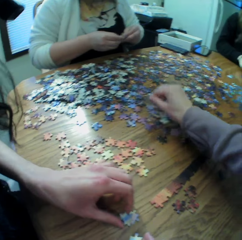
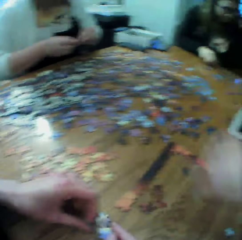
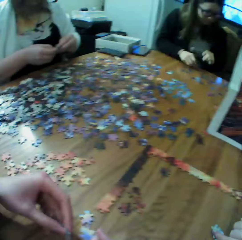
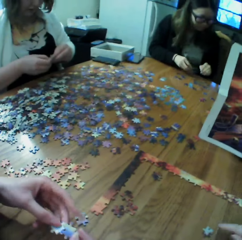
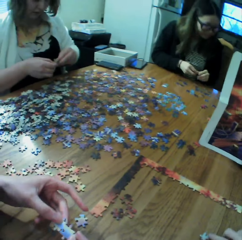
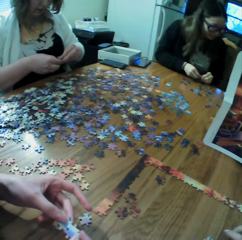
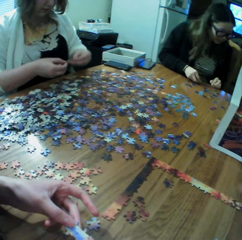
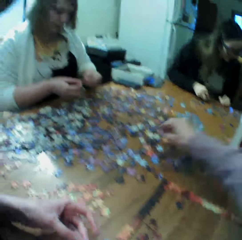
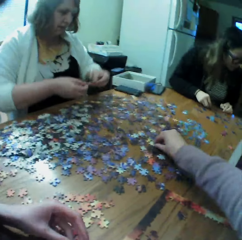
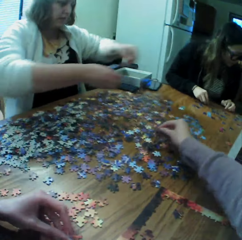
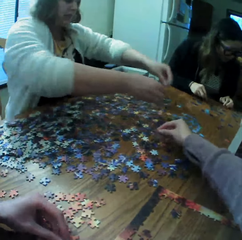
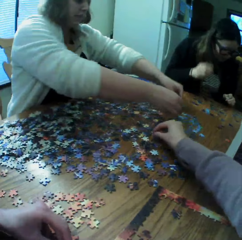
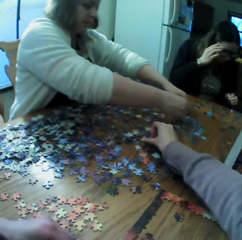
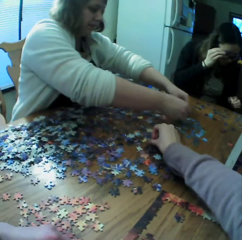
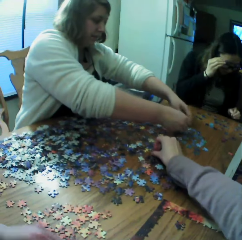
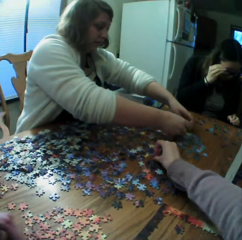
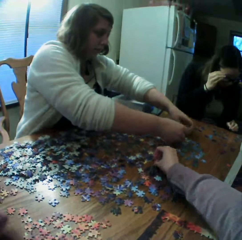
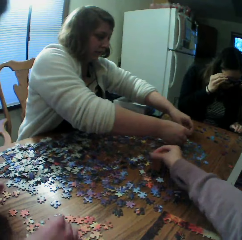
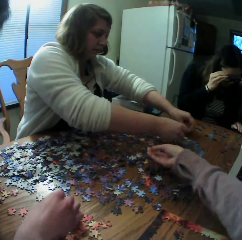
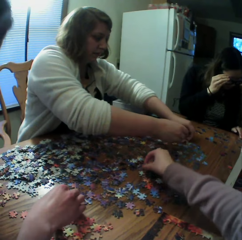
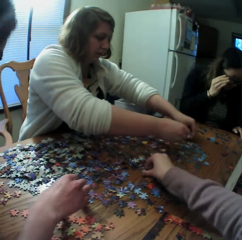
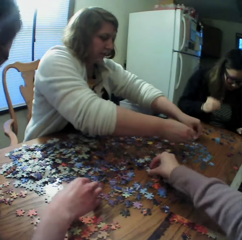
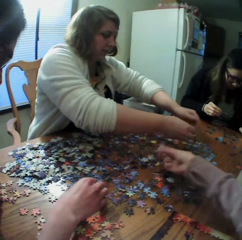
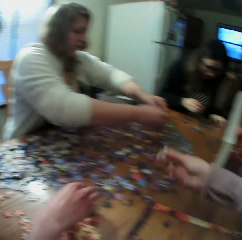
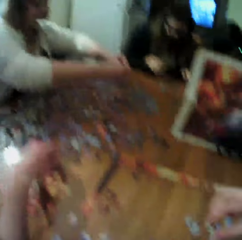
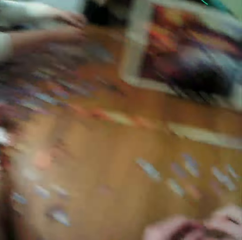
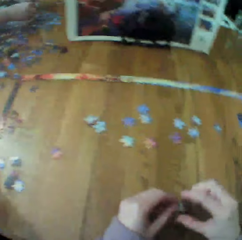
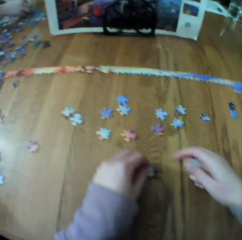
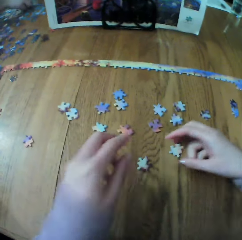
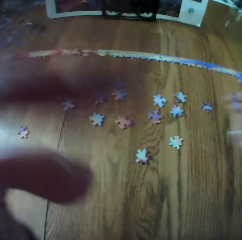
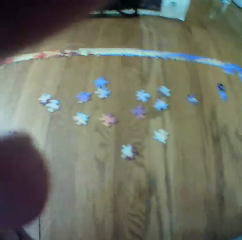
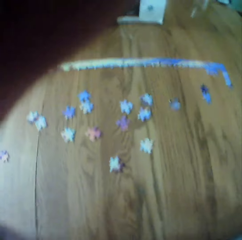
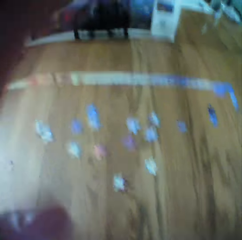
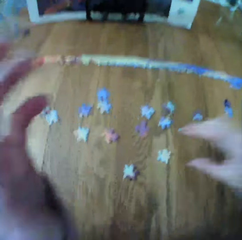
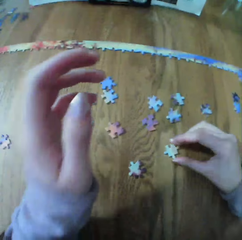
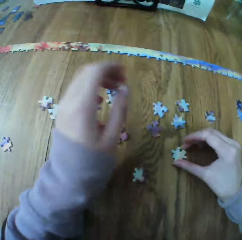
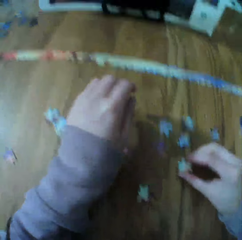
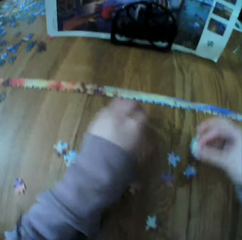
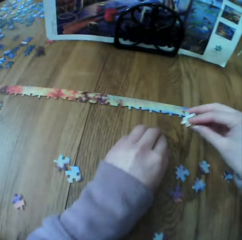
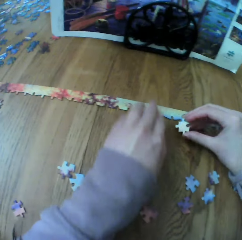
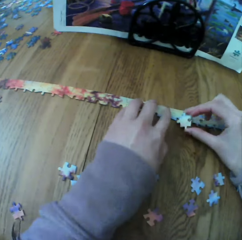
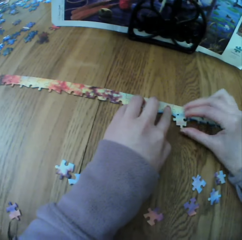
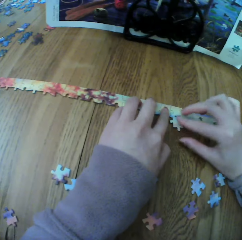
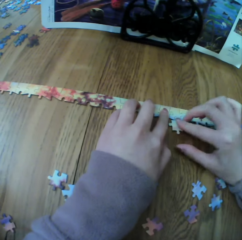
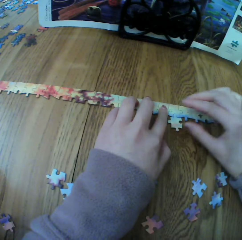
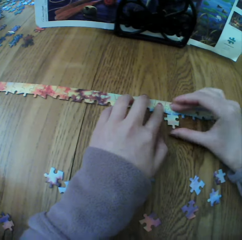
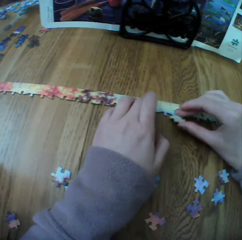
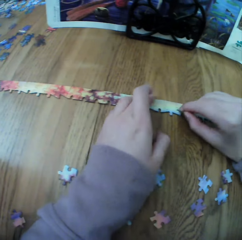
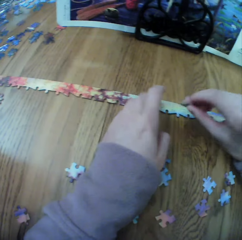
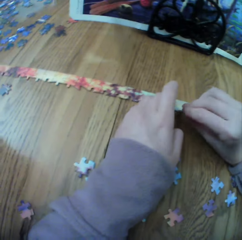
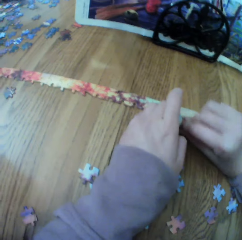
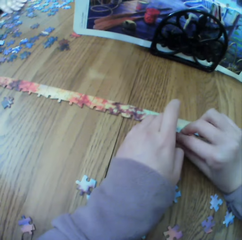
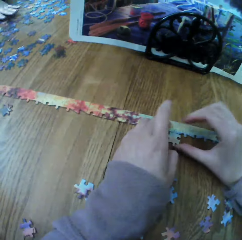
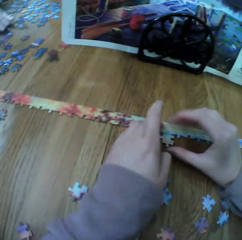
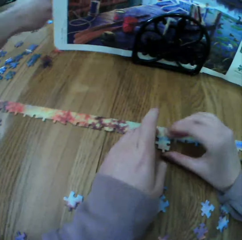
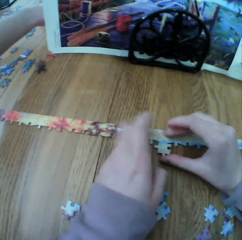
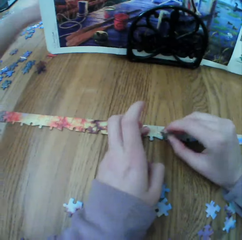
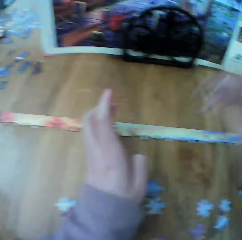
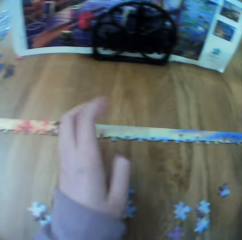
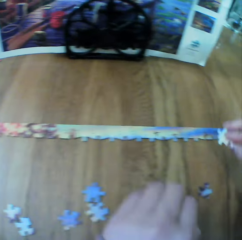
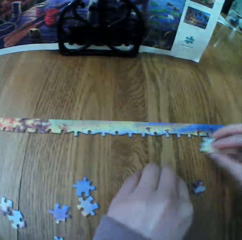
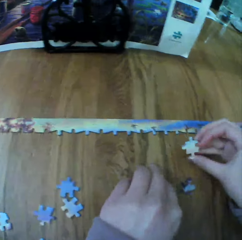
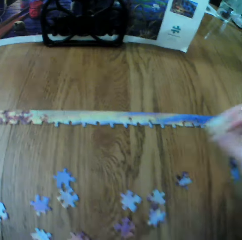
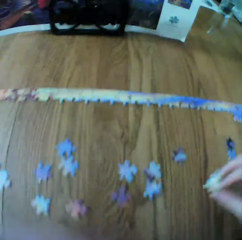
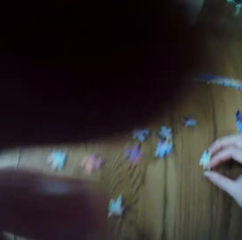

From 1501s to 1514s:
The camera wearer makes the puzzle.

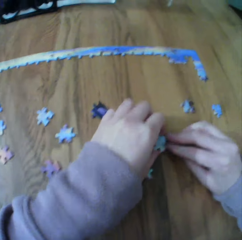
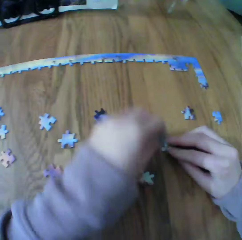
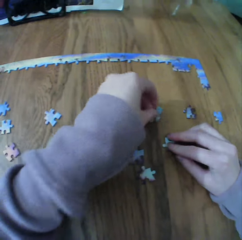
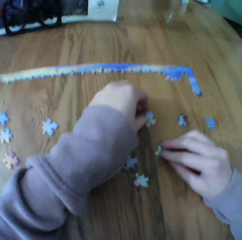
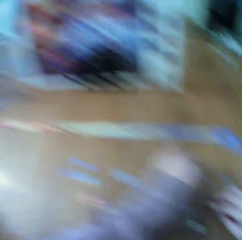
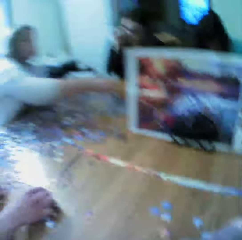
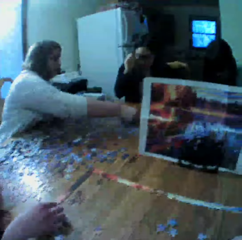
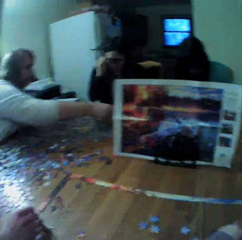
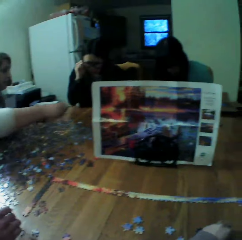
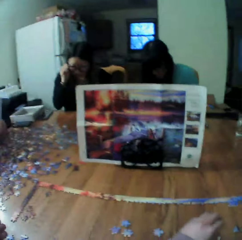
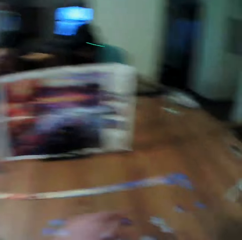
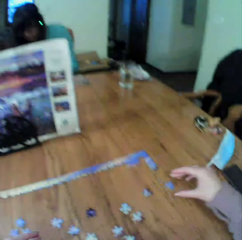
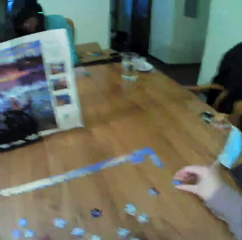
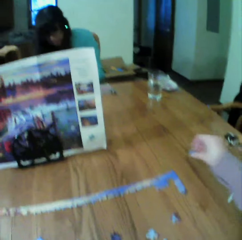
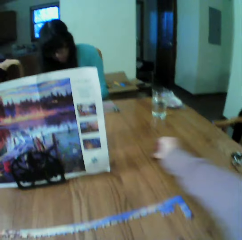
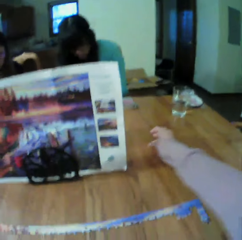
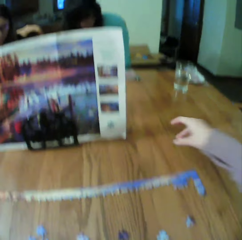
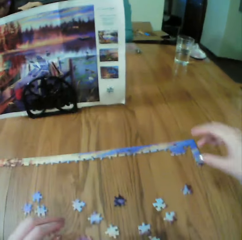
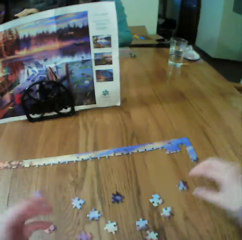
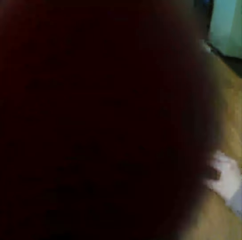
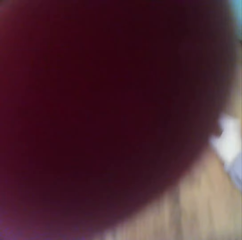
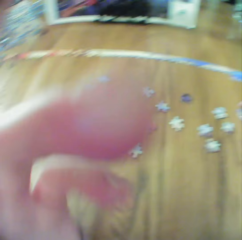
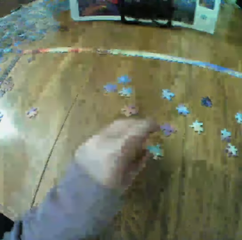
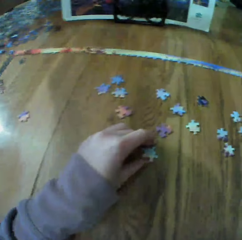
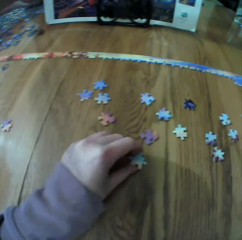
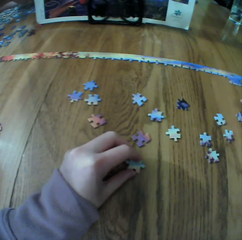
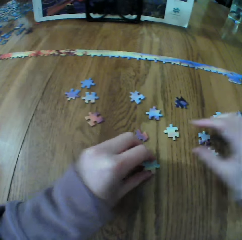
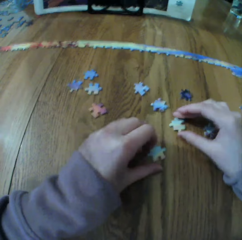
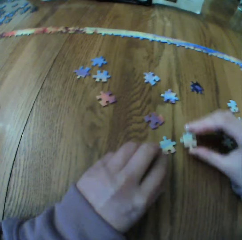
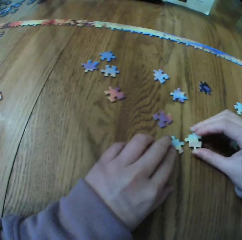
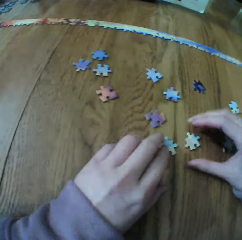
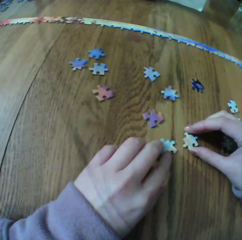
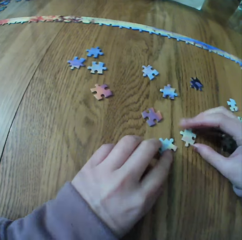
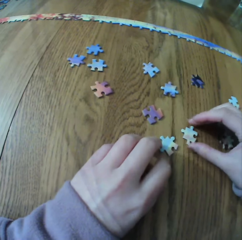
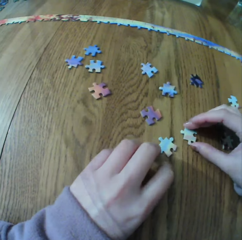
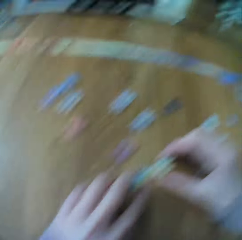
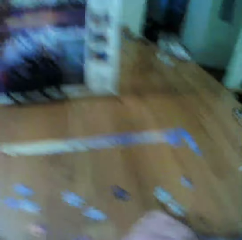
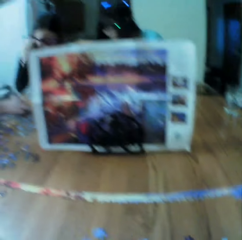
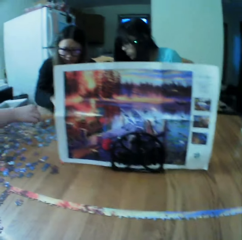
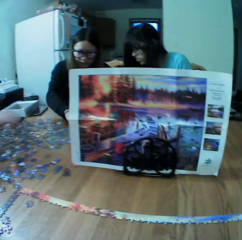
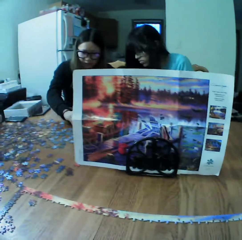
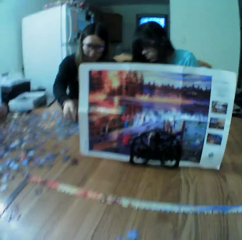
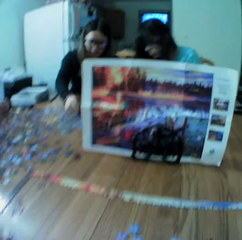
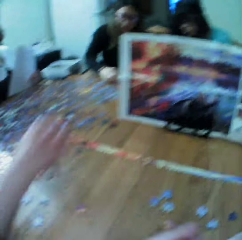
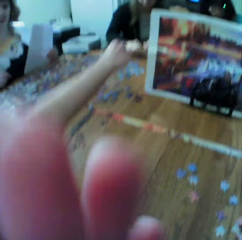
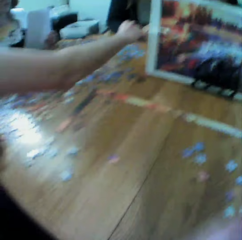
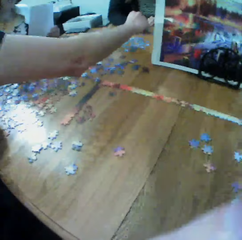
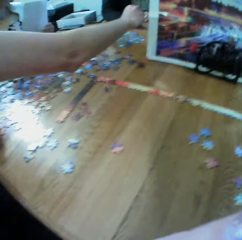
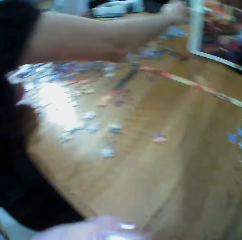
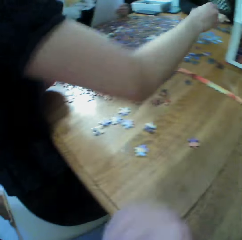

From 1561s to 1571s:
A woman looks for the puzzle pieces. Another woman looks for the puzzle pieces. A third woman looks for the puzzle pieces. The camera wearer makes the puzzle.

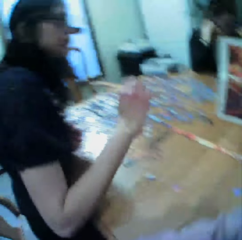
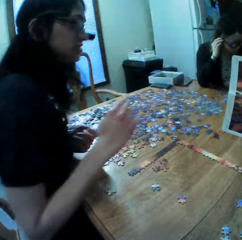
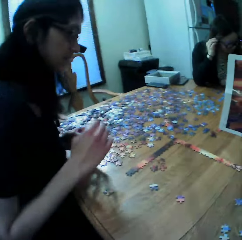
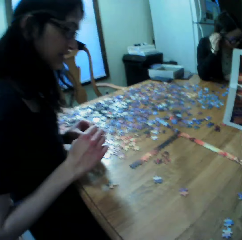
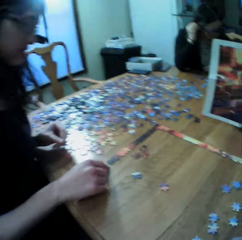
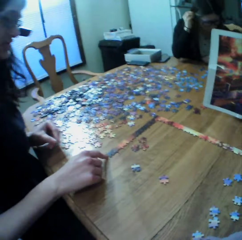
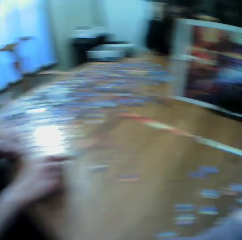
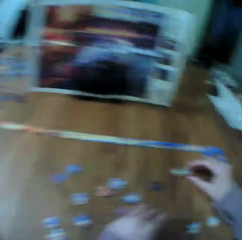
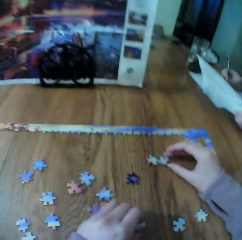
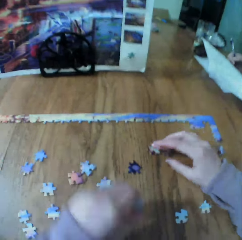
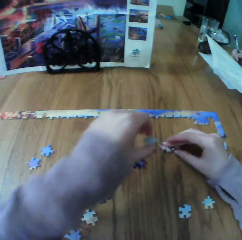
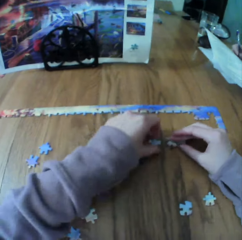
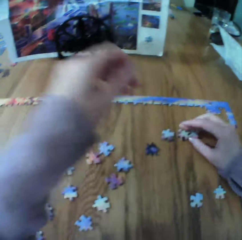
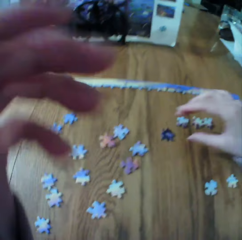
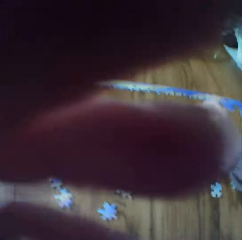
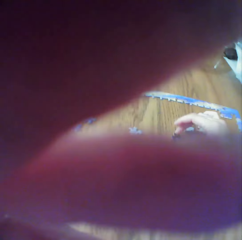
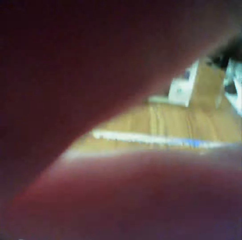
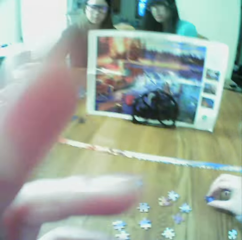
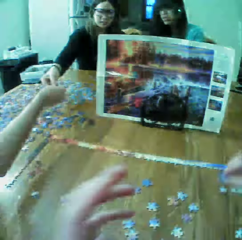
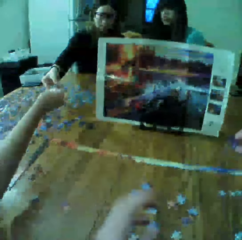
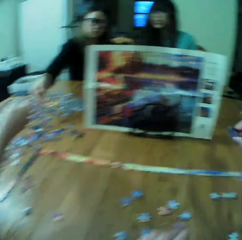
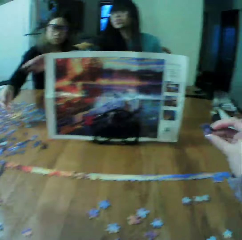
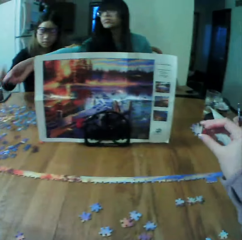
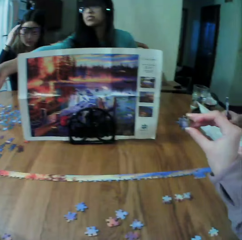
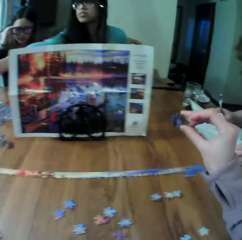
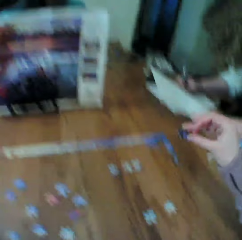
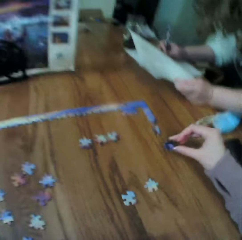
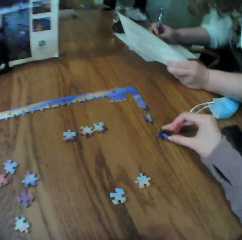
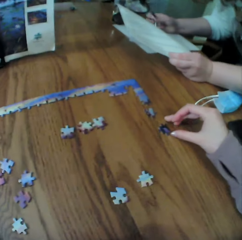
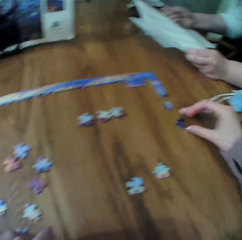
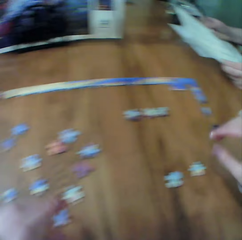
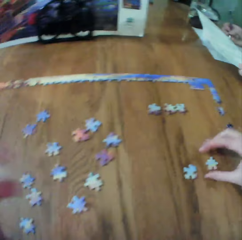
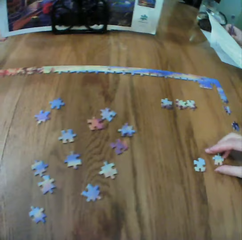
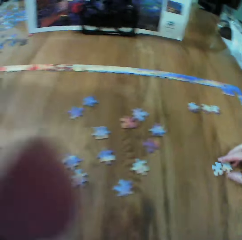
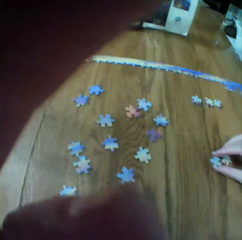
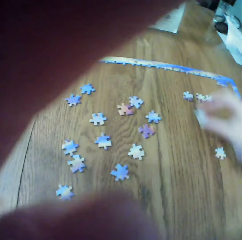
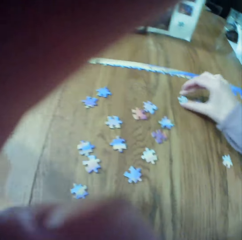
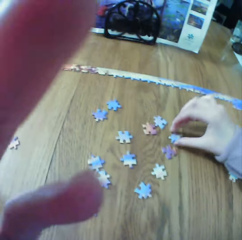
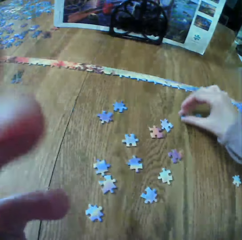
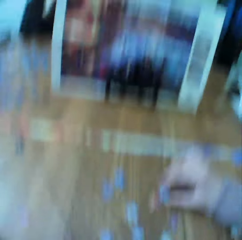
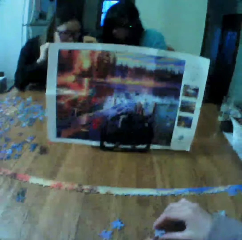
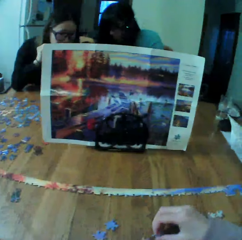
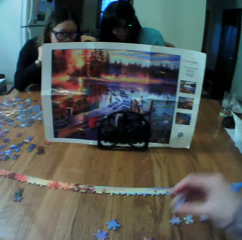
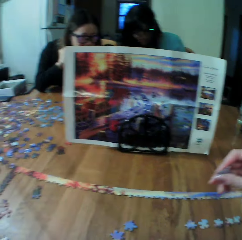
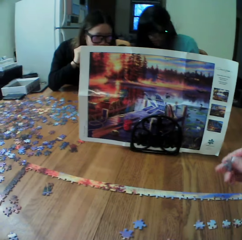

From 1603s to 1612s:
A woman looks for the puzzle pieces. The camera wearer makes the puzzle.
